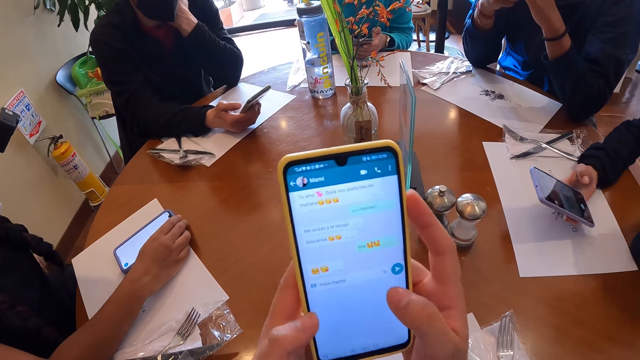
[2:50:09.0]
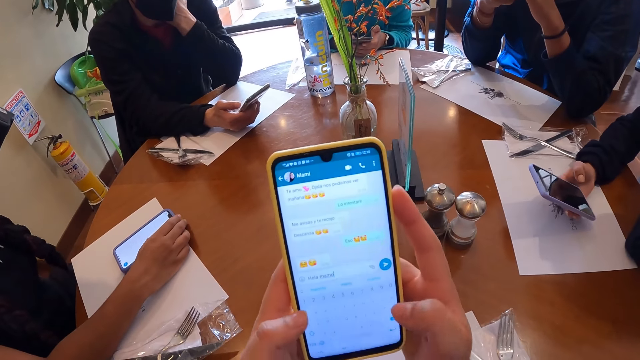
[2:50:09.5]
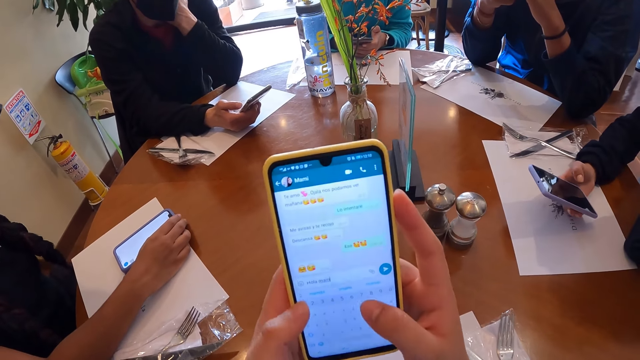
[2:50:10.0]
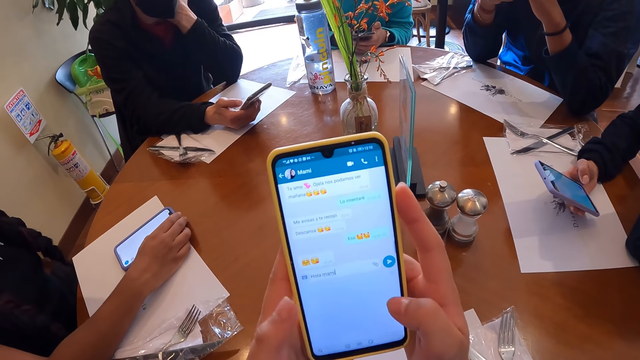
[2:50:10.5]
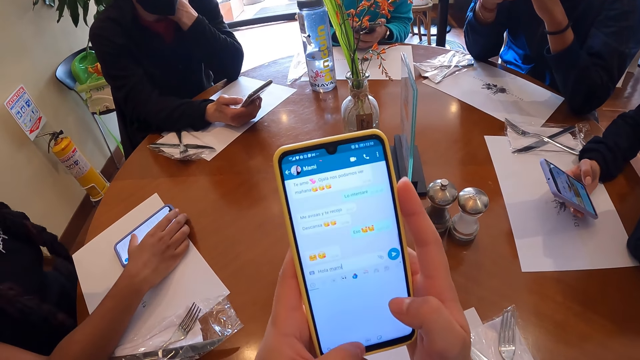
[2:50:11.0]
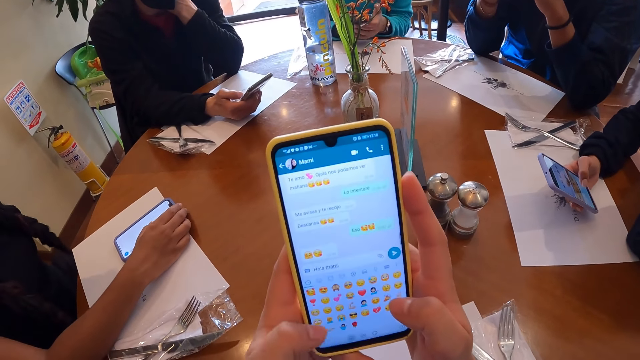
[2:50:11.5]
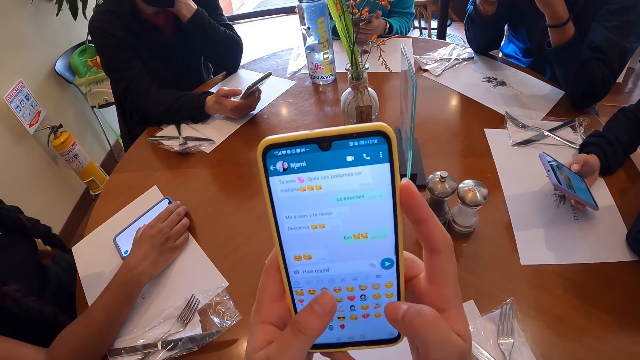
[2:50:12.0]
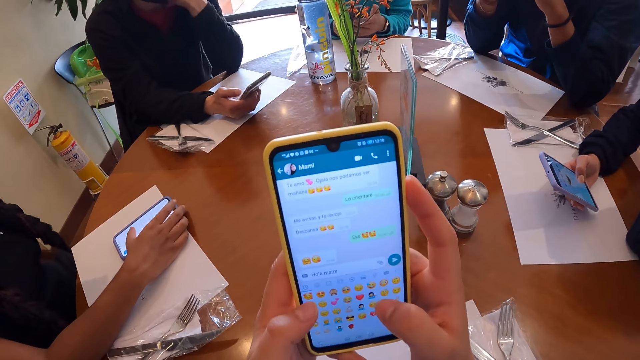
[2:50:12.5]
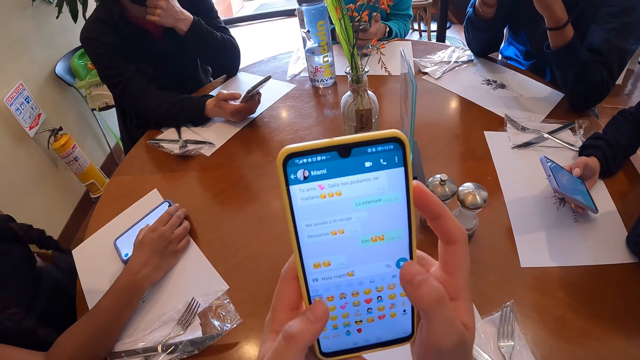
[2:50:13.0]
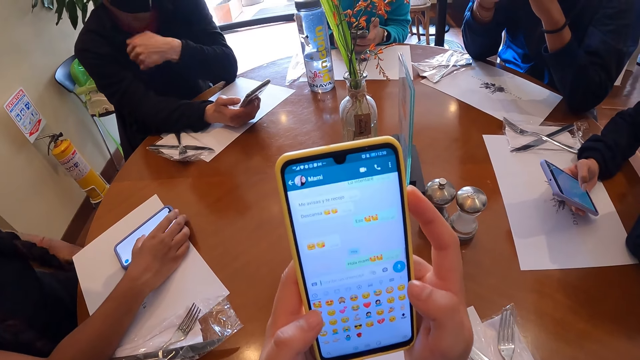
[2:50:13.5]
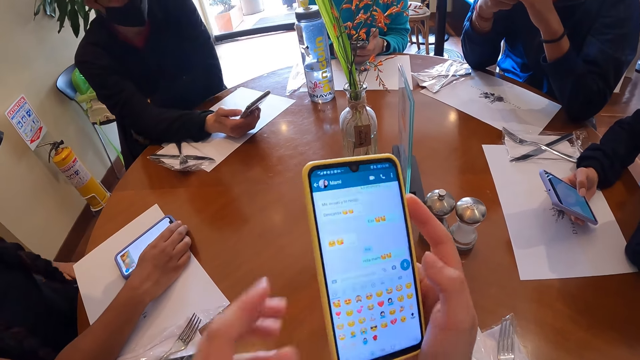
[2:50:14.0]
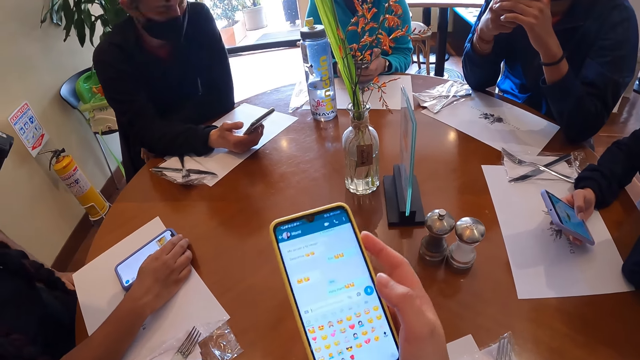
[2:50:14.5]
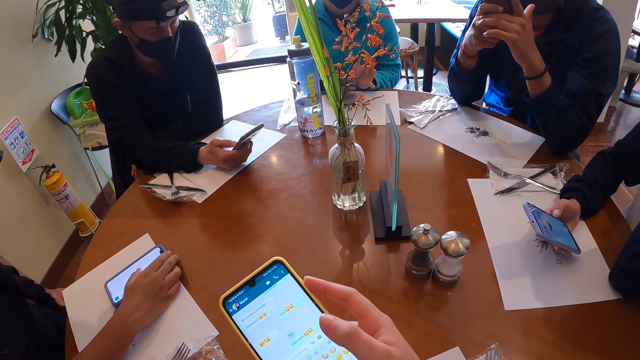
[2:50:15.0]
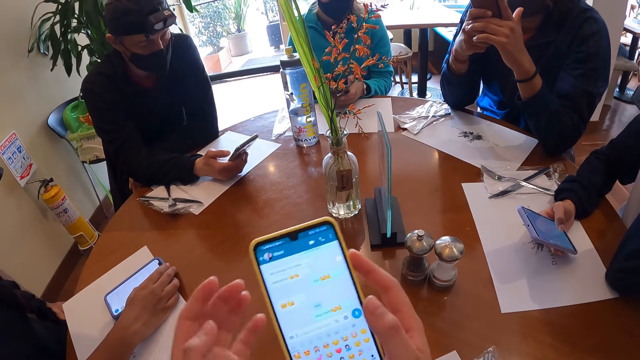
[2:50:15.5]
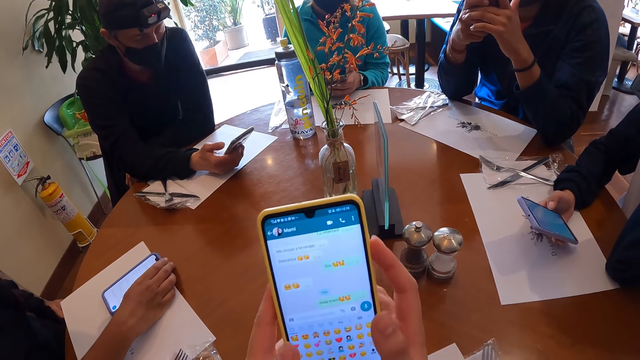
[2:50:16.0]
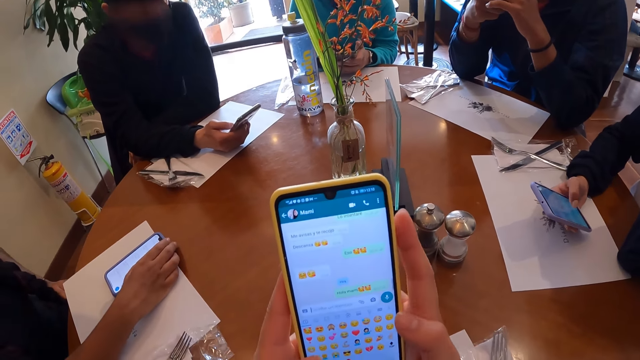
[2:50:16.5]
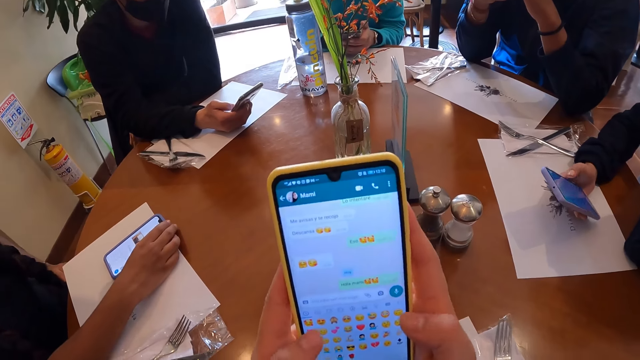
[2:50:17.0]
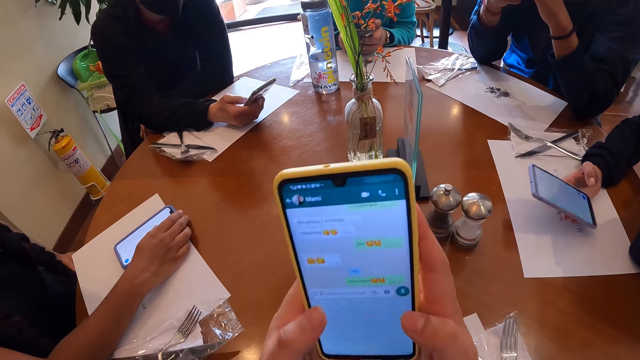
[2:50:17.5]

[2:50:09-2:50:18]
The woman operates the phone in her right hand with her right hand. The camera wearer holds the phone in her right hand with both hands.

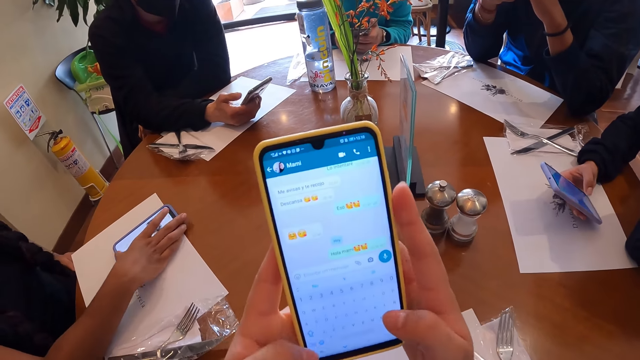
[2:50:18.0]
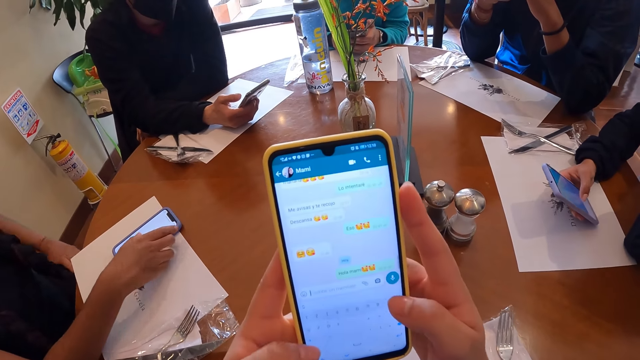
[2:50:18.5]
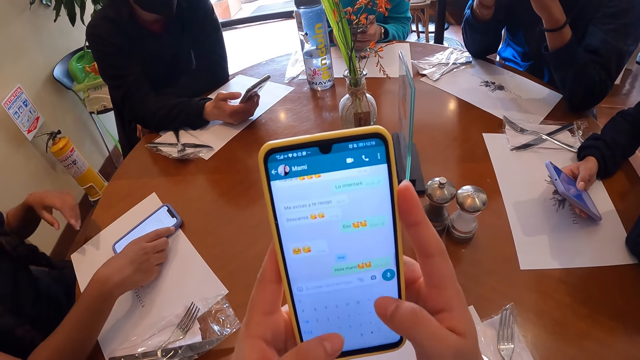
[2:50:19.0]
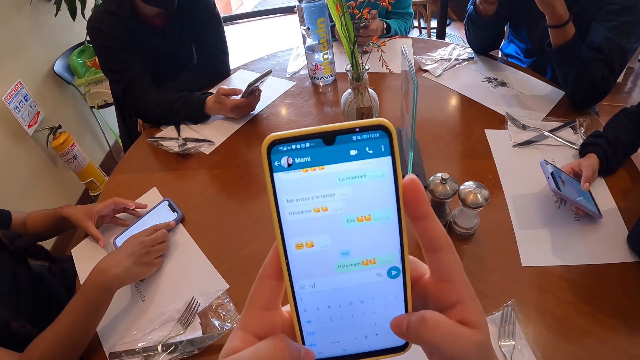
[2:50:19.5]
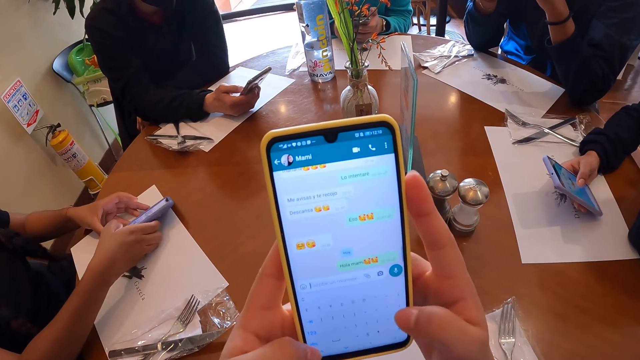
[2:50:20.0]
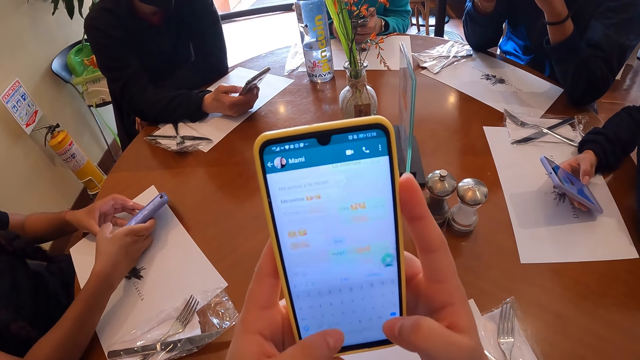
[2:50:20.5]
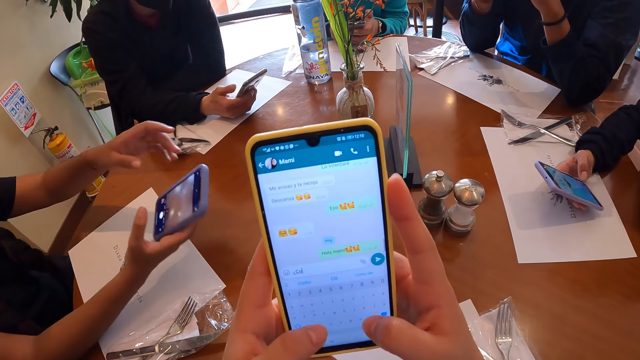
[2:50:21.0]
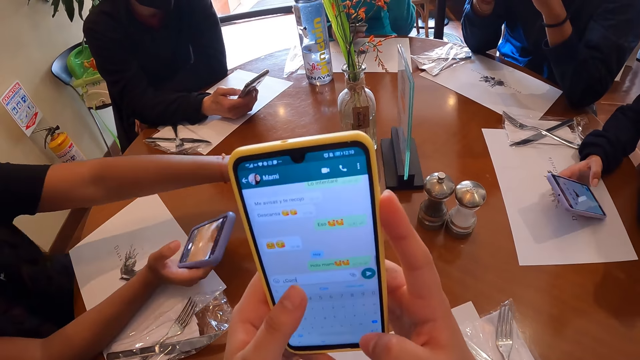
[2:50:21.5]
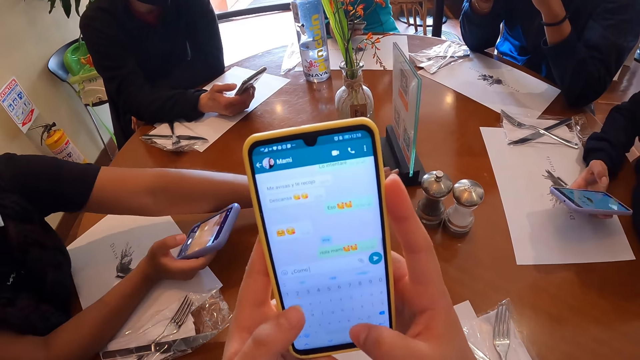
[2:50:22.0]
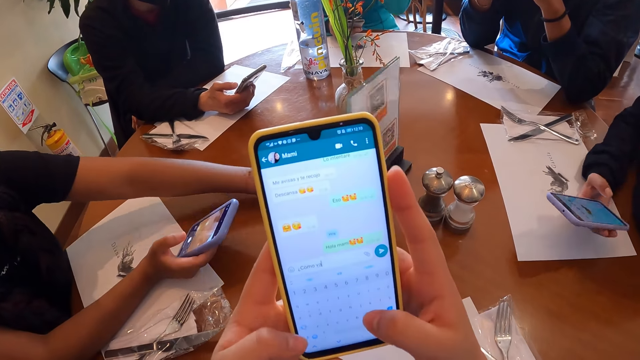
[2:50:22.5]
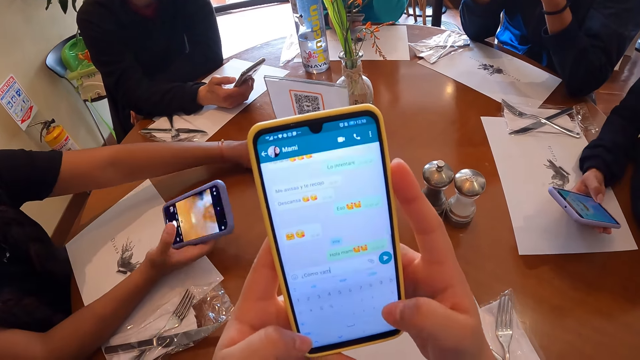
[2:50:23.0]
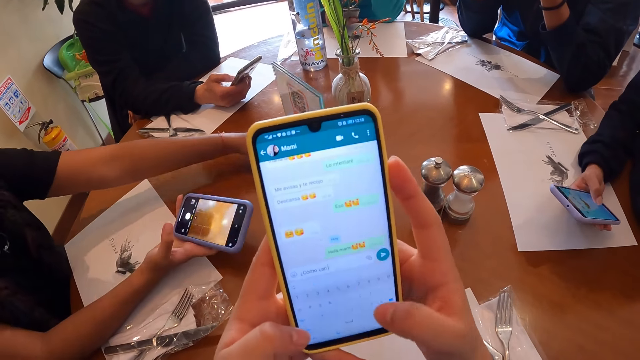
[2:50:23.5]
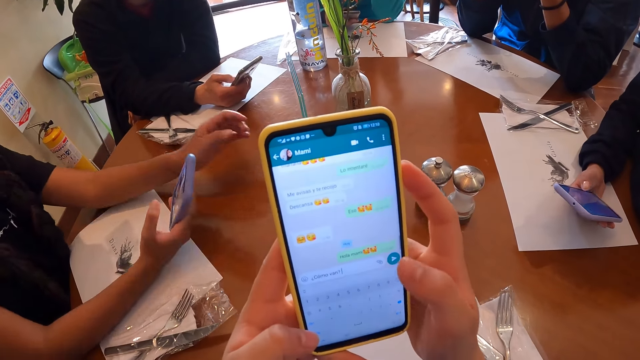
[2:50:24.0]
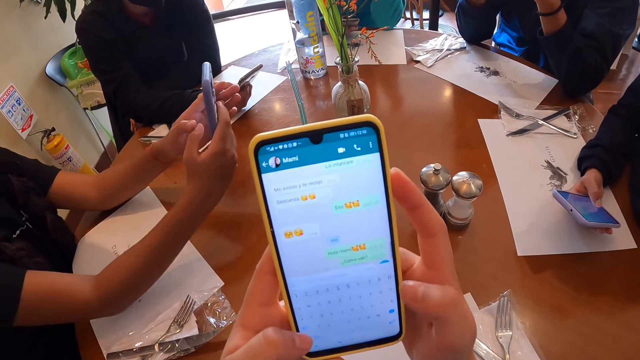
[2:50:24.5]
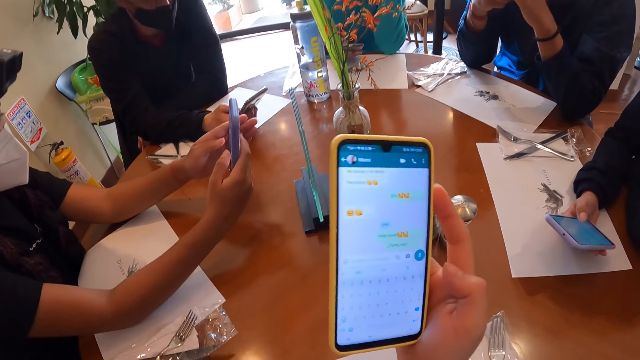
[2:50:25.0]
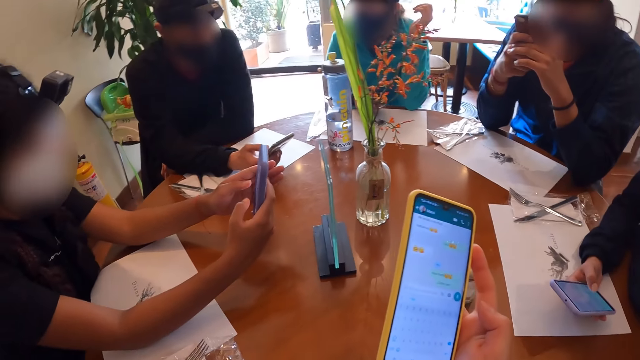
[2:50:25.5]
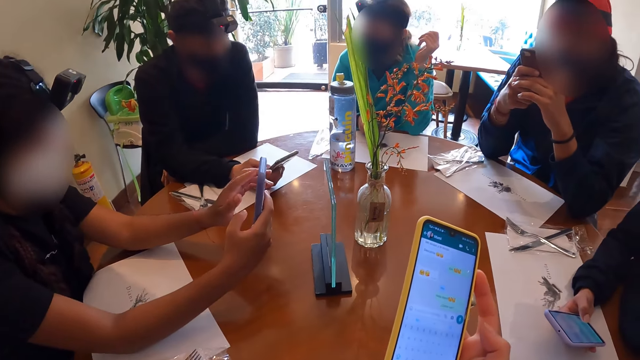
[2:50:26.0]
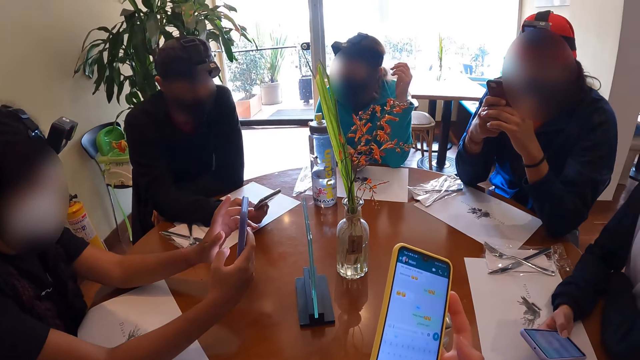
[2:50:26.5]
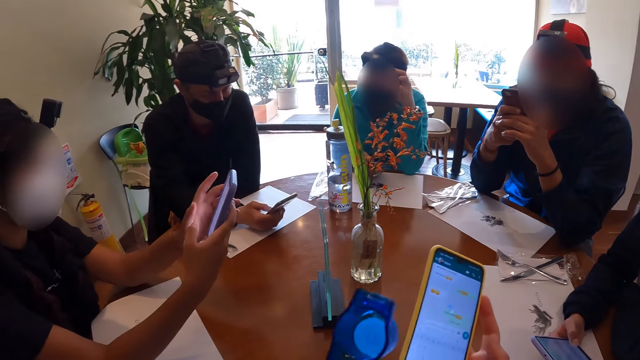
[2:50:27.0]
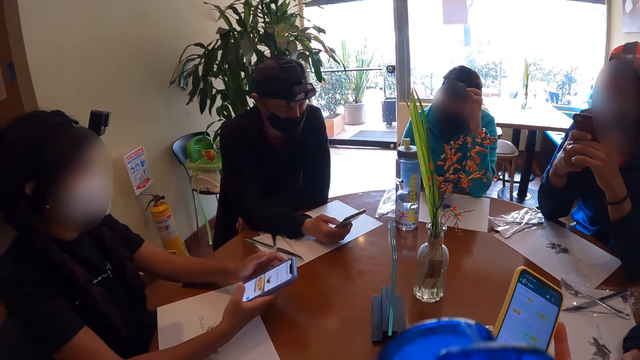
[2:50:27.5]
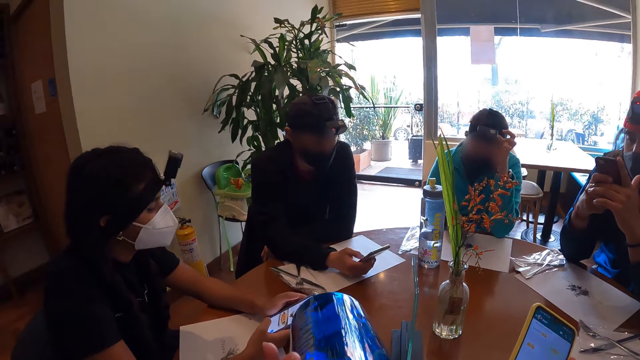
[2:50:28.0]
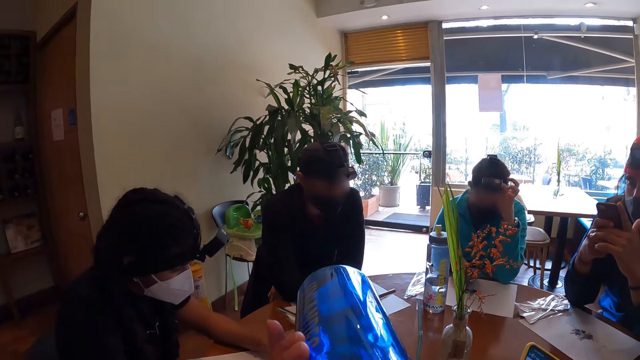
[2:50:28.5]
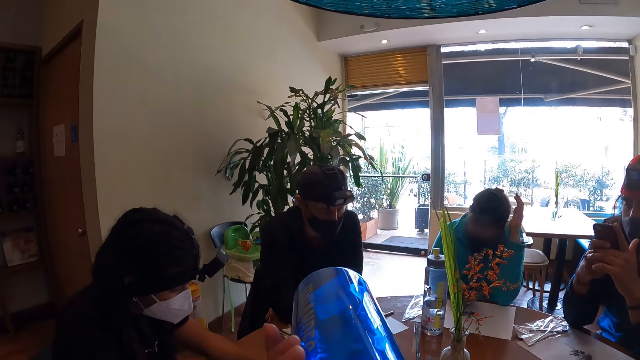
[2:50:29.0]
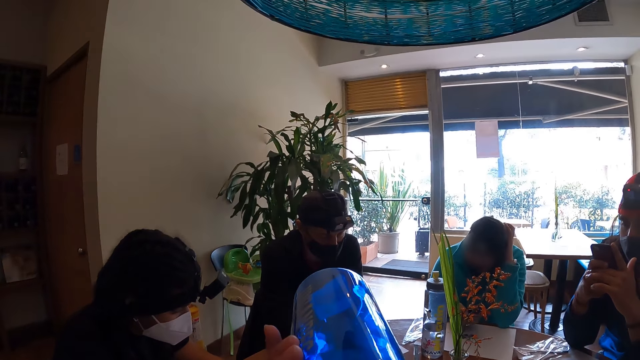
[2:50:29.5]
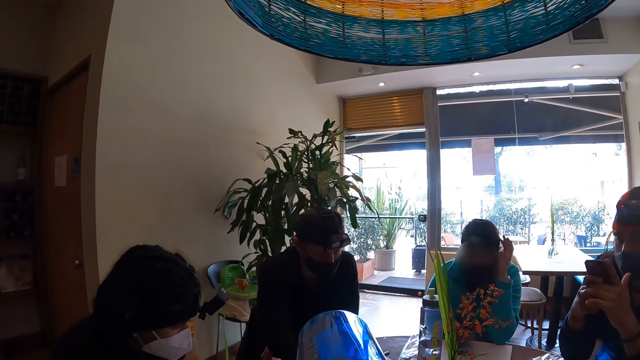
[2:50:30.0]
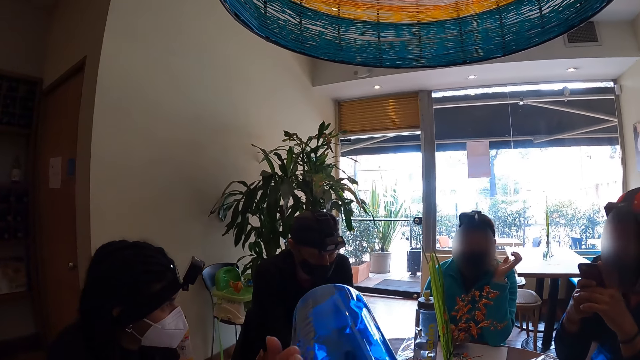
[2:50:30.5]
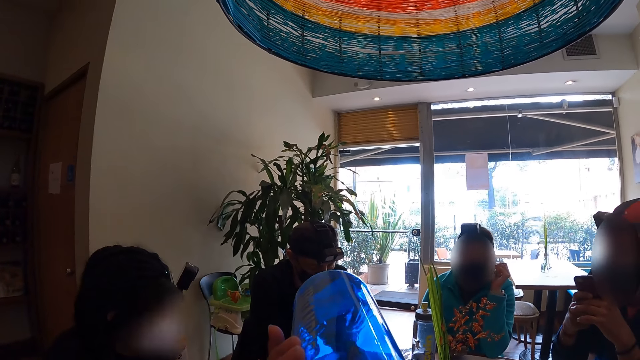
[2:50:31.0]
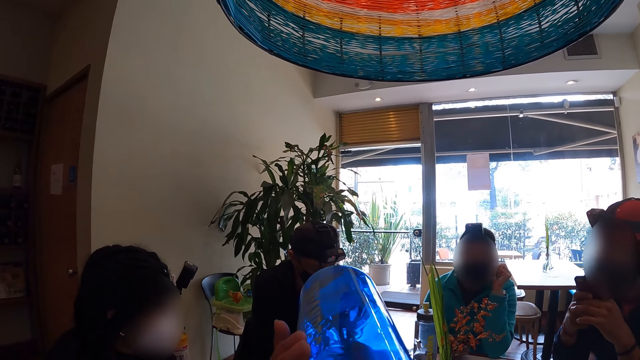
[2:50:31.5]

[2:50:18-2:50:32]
The woman places her left hand on the table and picks up the phone from the table with her right hand. The woman pulls the plaque on the table with her left hand. The woman scans the code on the plaque with the phone in her right hand. The woman operates the phone in her right hand with her left hand. The camera wearer does something. Another woman adjusts the camera on her head with her left hand. The camera wearer takes a drink of water from the bottle in his left hand. The other woman scratches her head with her left hand and moves her hair with the left hand.
